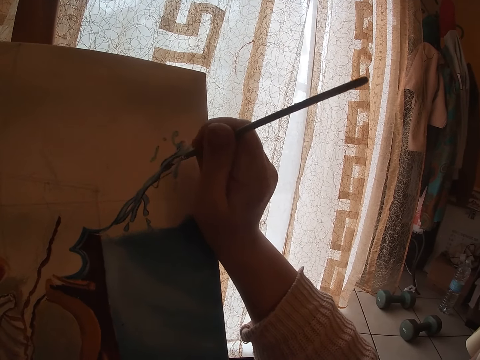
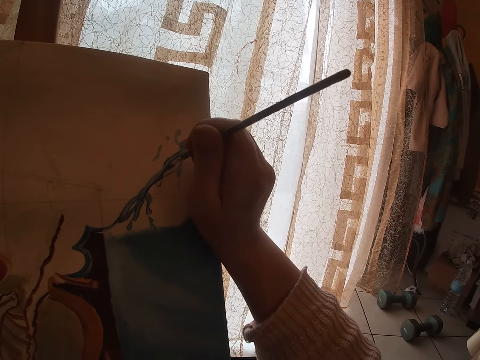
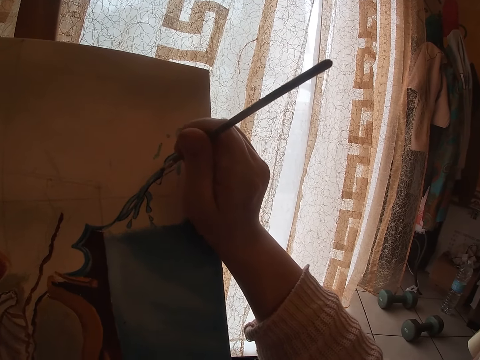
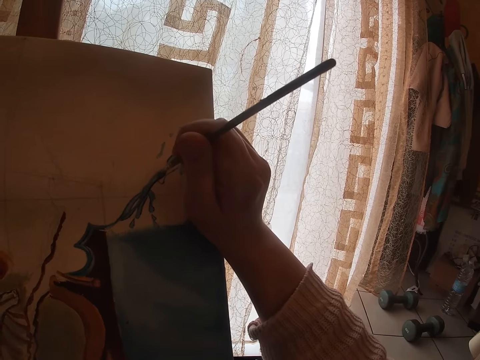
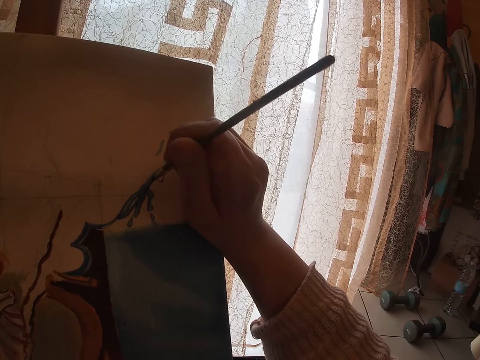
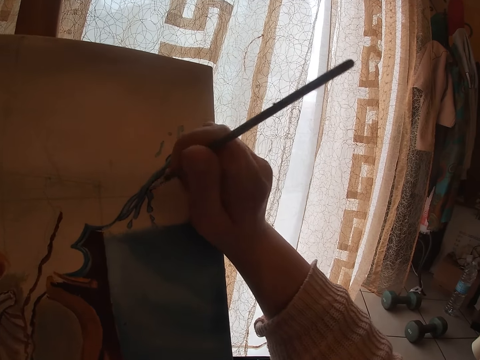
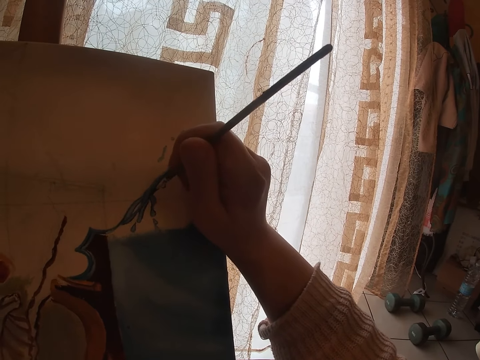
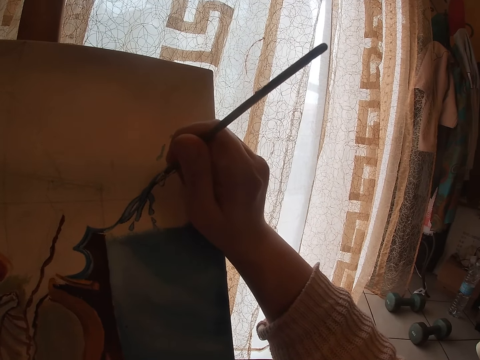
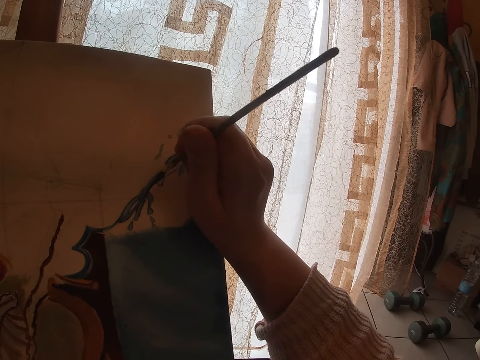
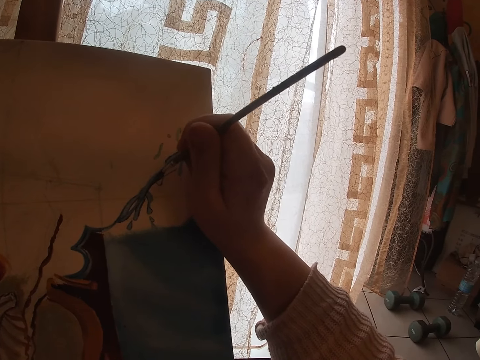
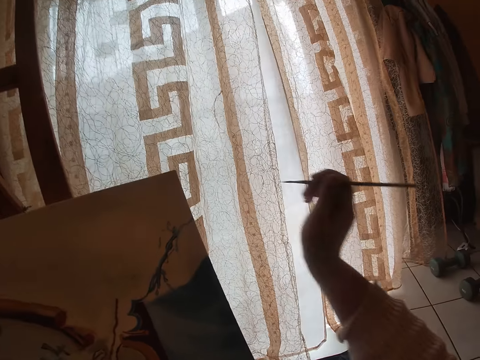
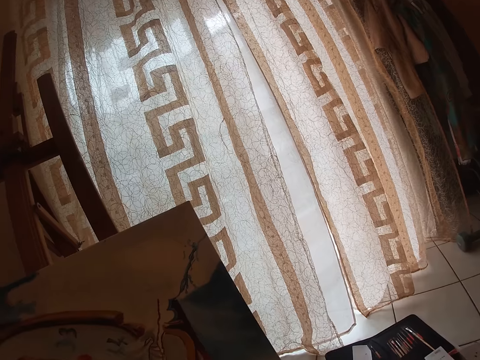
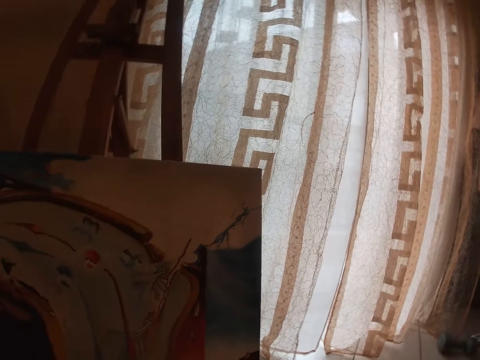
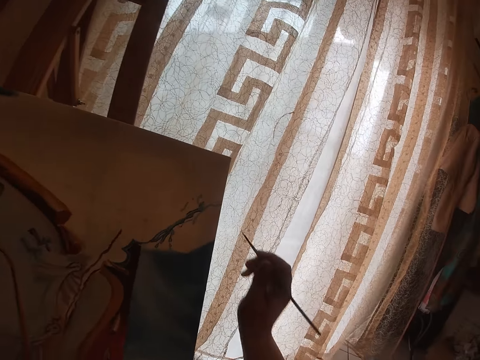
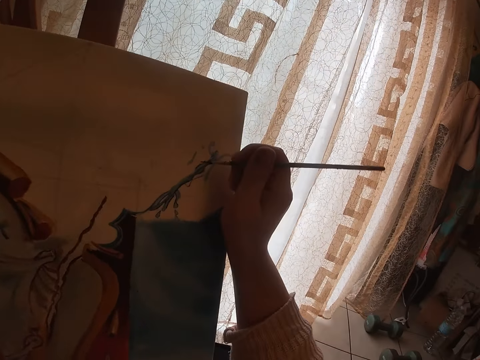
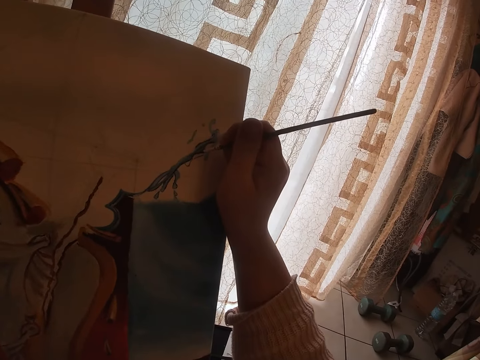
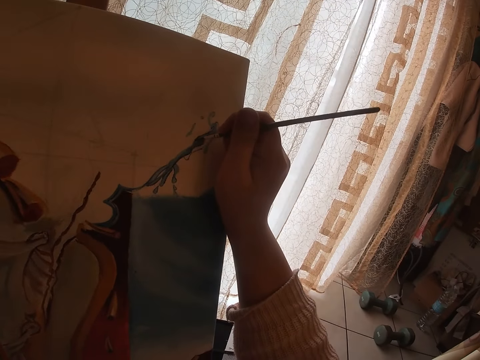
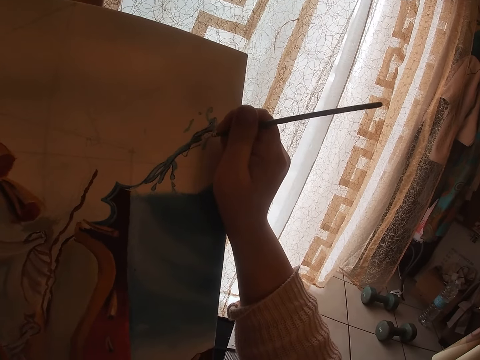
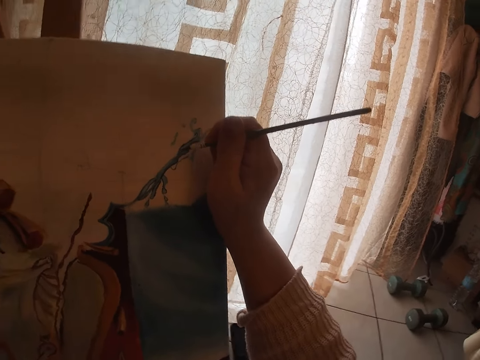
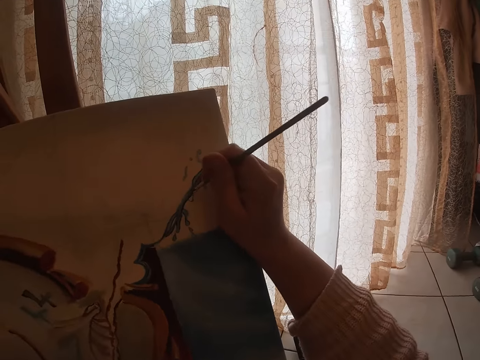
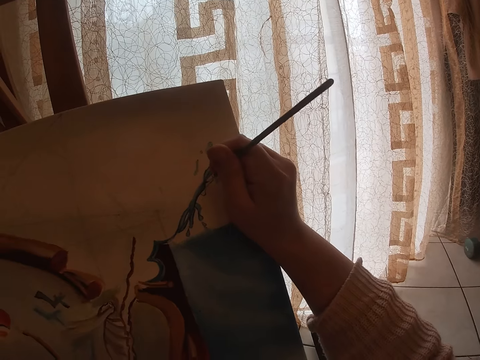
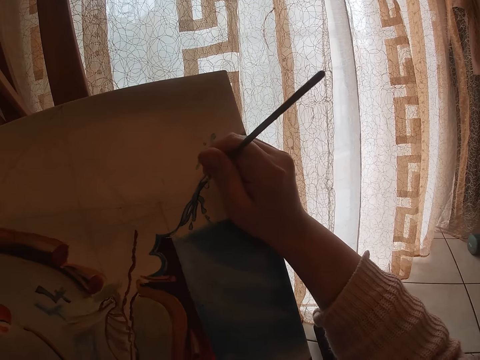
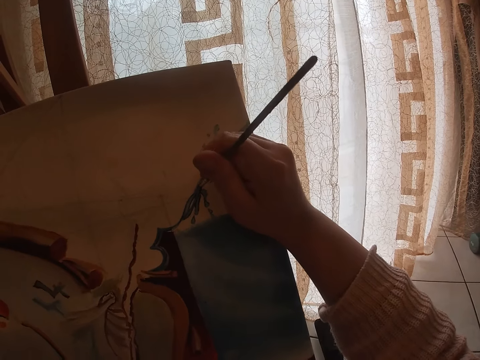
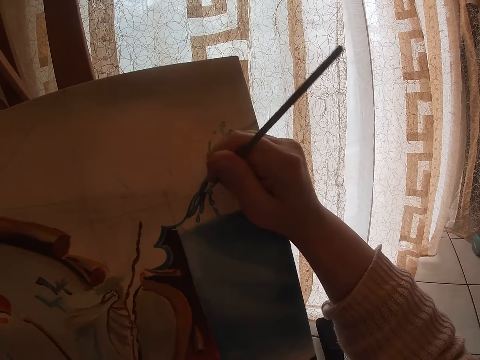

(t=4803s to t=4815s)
The camera wearer paints the canvas.

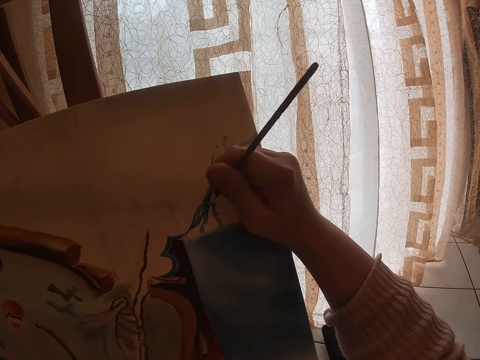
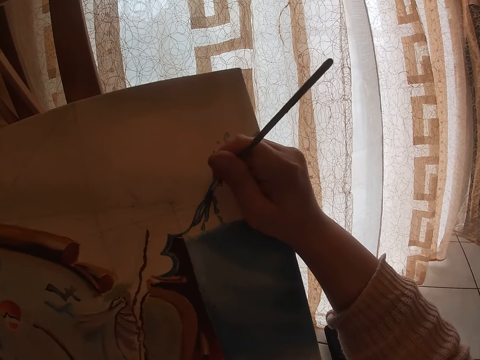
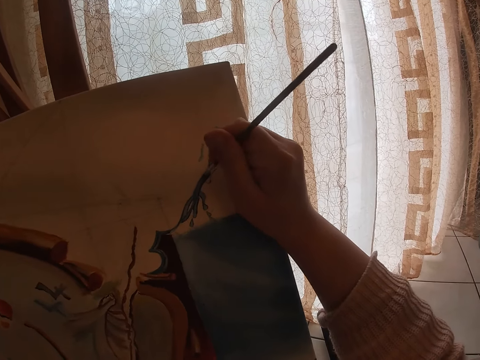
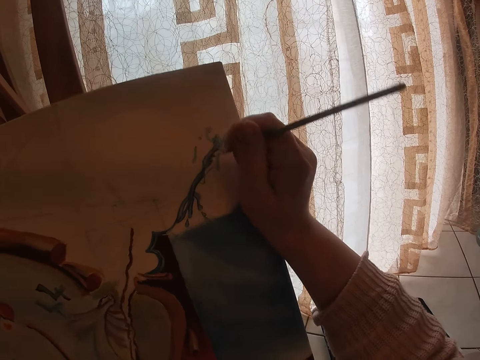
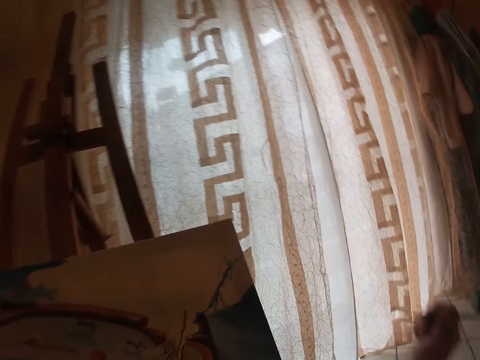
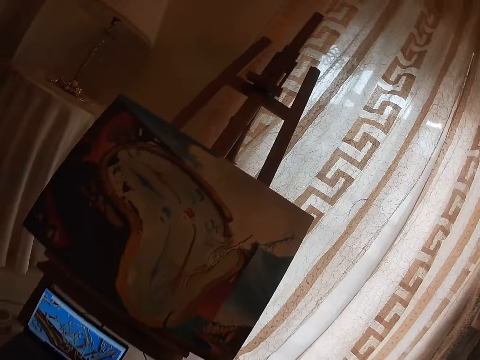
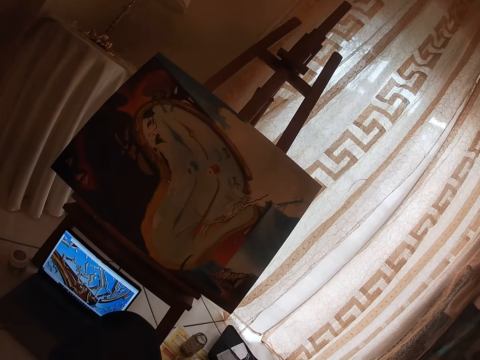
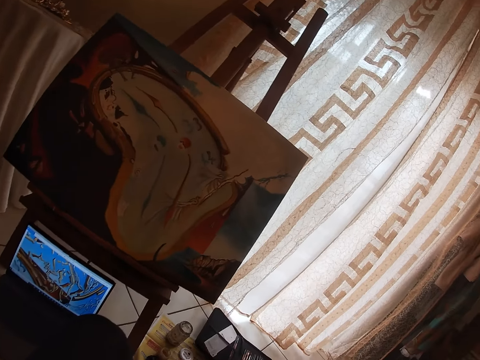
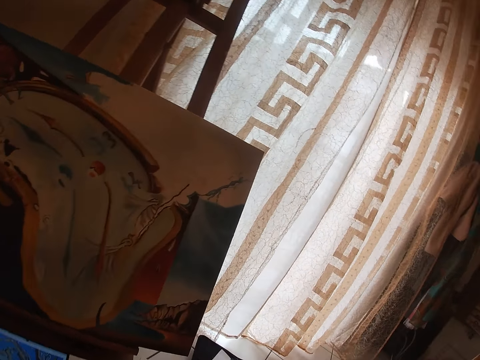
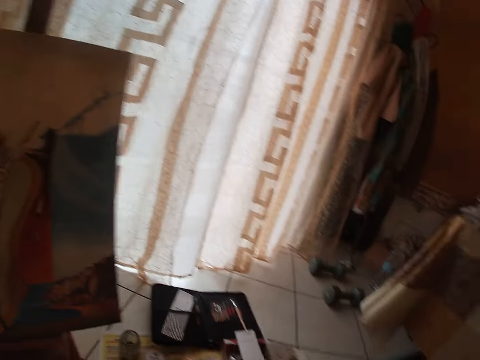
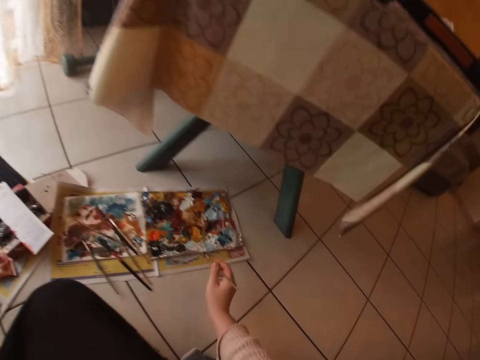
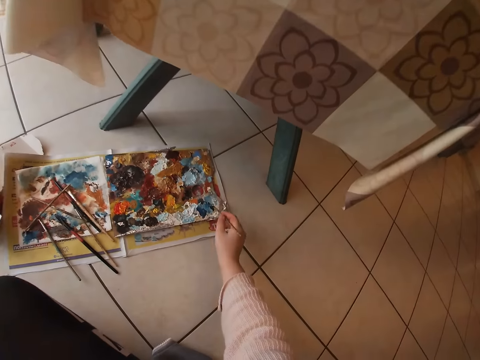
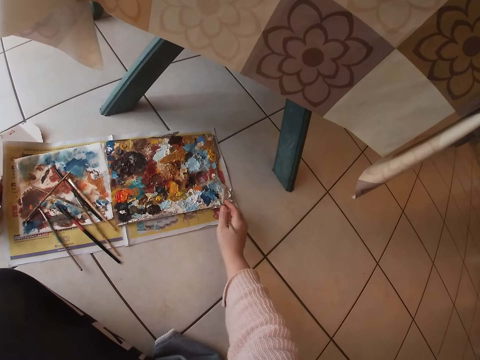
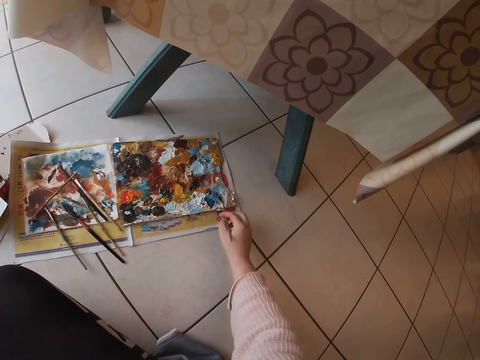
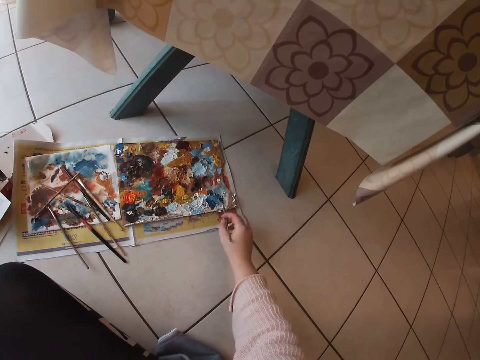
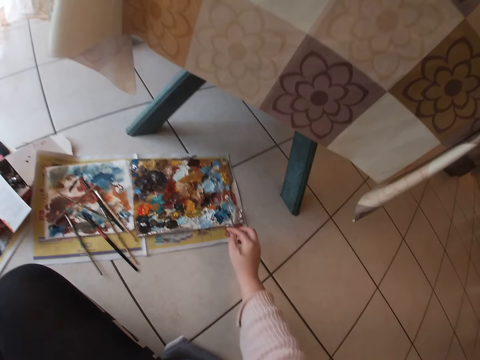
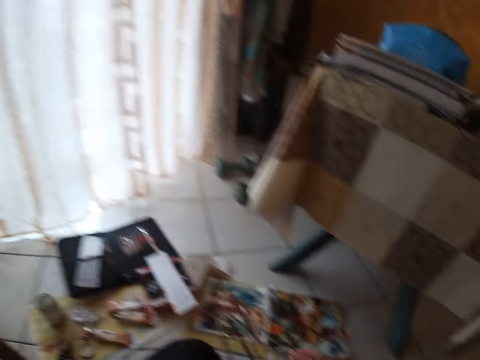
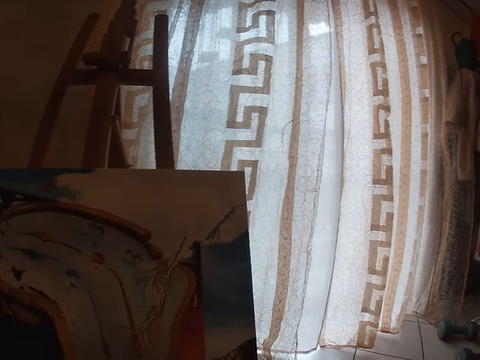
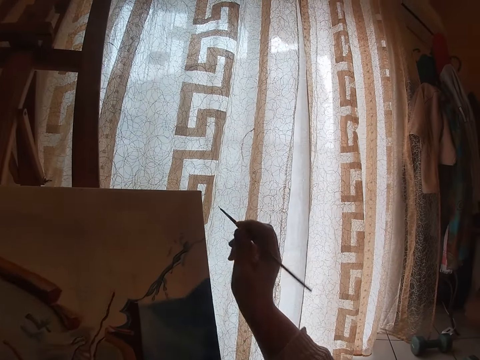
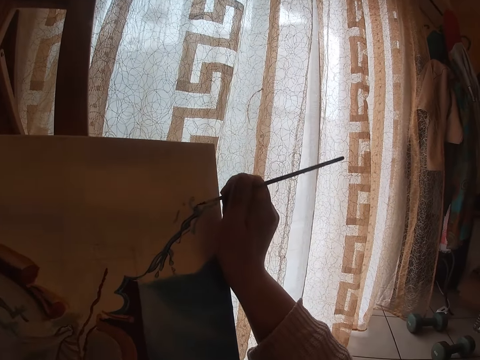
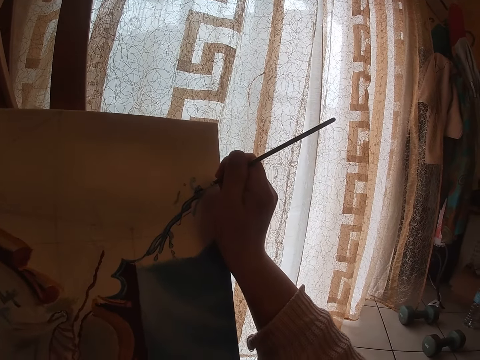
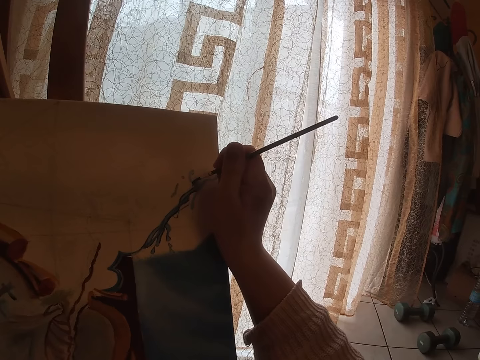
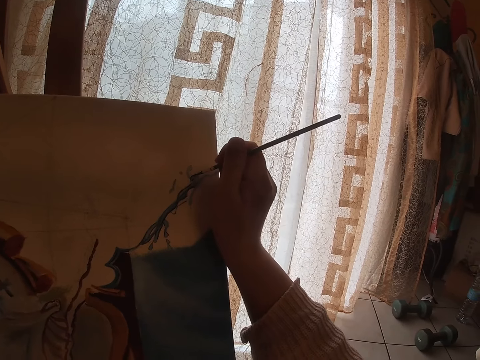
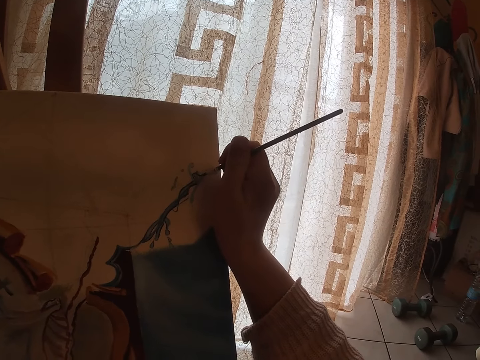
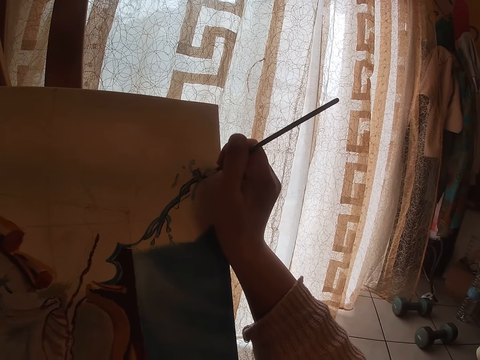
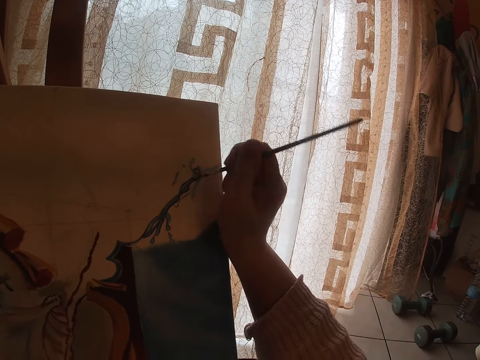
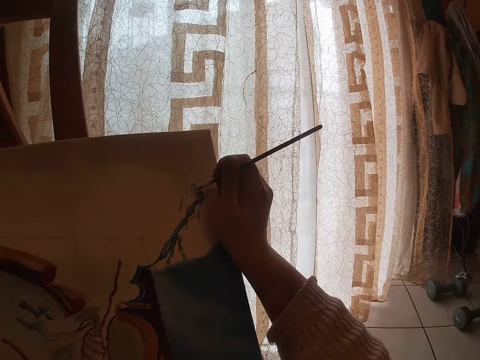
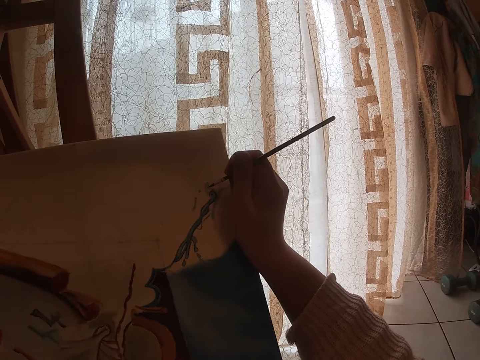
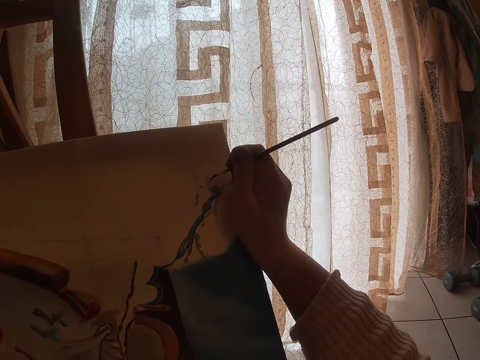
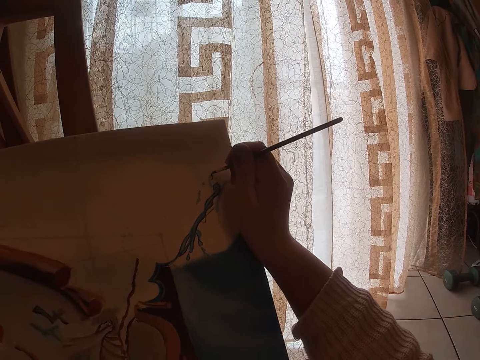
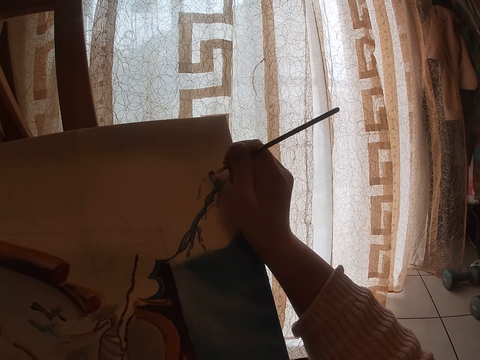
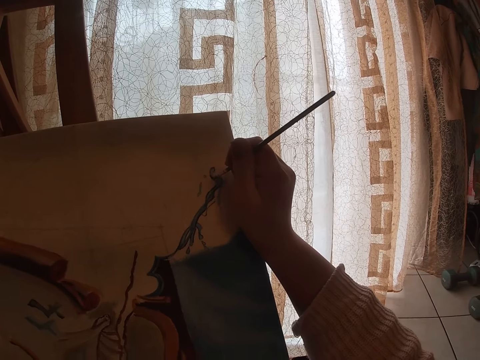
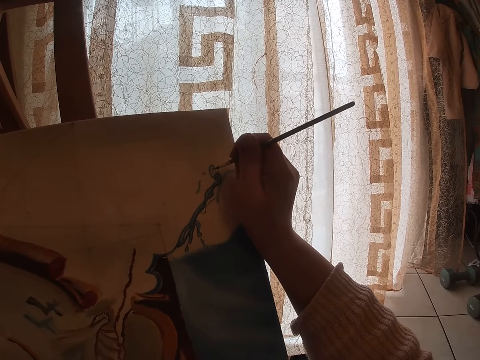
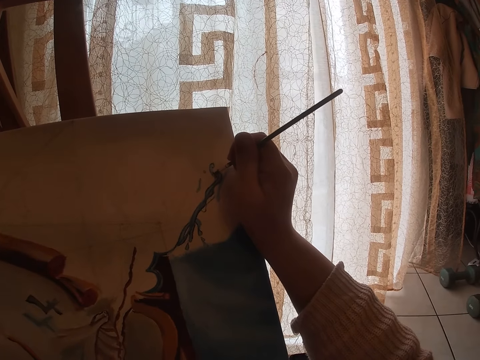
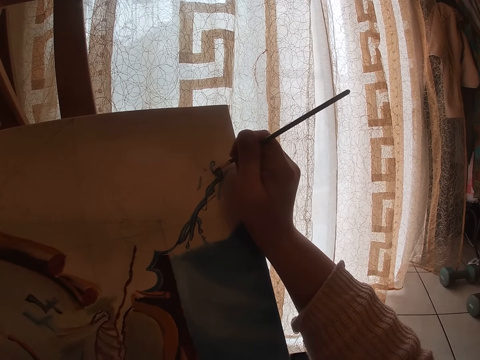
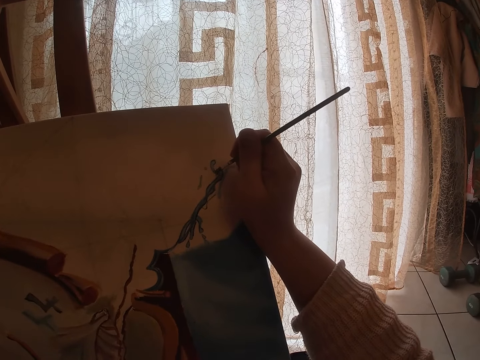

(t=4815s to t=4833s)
The camera wearer looks around. They dab the paint into the palette. They paint on the canvas.
